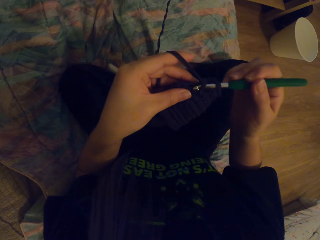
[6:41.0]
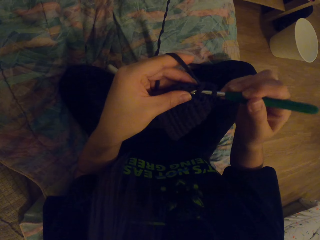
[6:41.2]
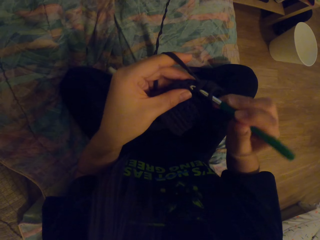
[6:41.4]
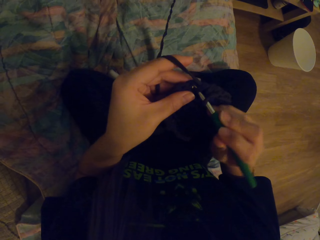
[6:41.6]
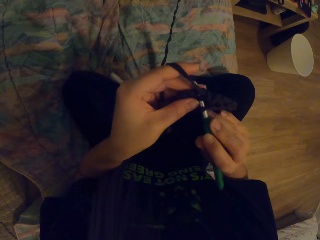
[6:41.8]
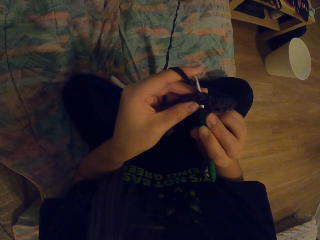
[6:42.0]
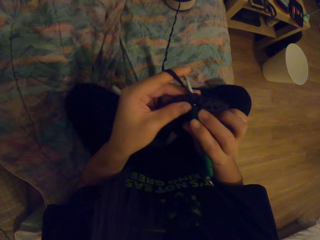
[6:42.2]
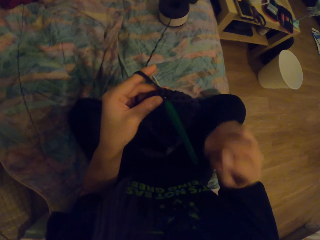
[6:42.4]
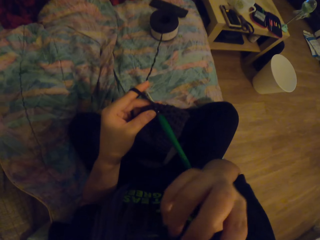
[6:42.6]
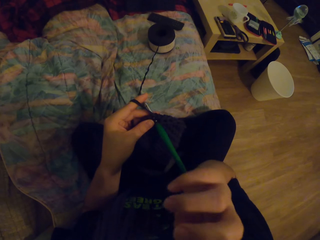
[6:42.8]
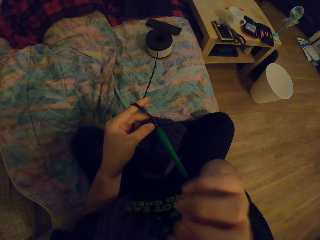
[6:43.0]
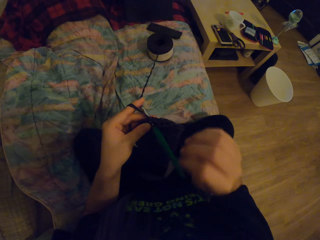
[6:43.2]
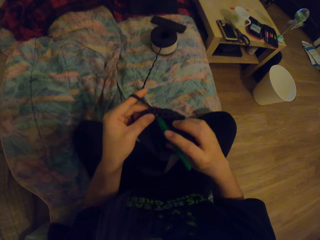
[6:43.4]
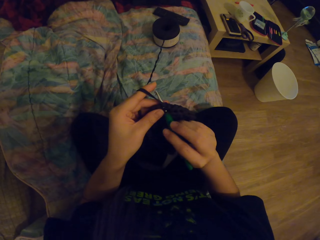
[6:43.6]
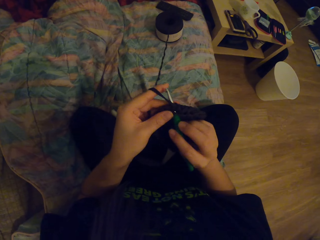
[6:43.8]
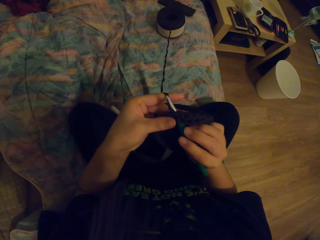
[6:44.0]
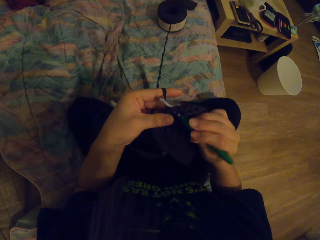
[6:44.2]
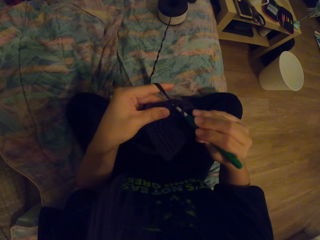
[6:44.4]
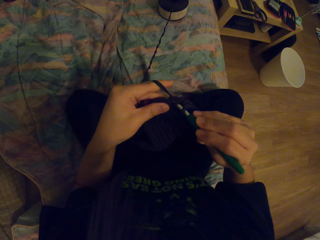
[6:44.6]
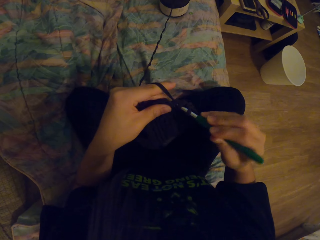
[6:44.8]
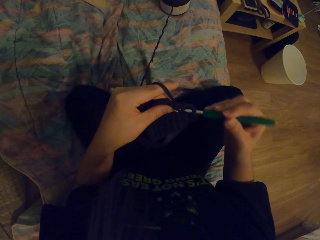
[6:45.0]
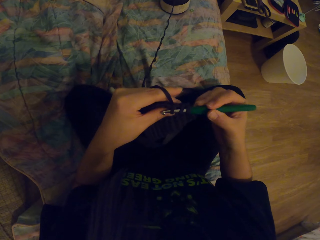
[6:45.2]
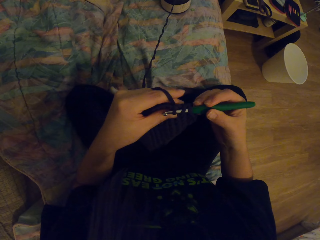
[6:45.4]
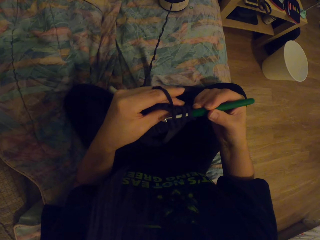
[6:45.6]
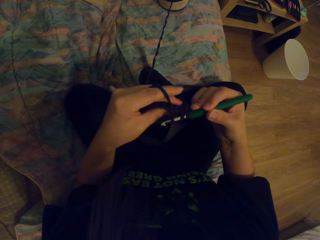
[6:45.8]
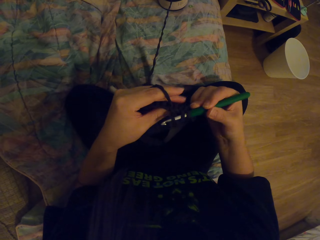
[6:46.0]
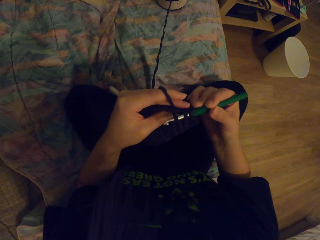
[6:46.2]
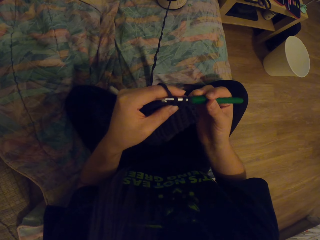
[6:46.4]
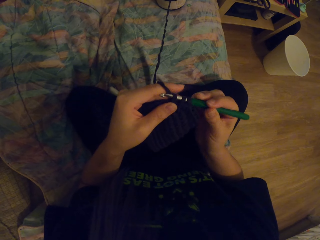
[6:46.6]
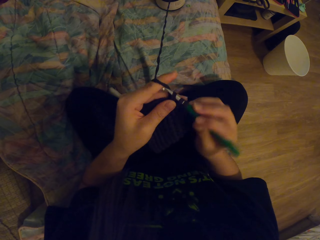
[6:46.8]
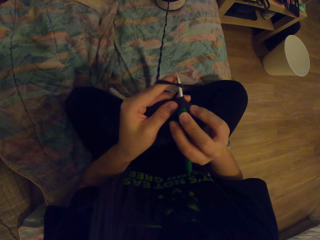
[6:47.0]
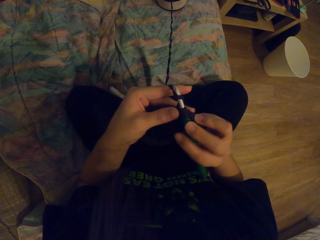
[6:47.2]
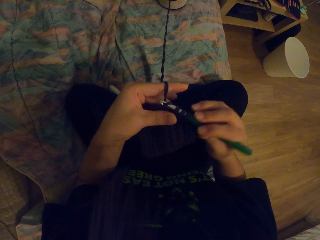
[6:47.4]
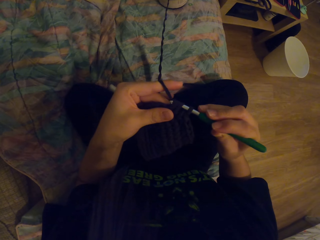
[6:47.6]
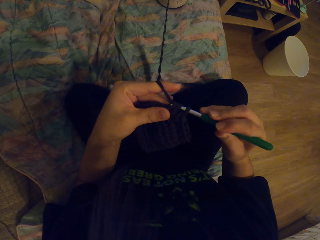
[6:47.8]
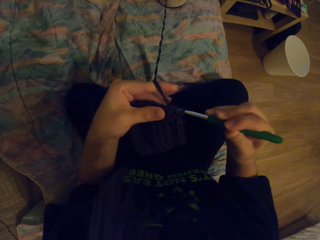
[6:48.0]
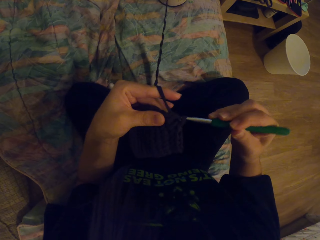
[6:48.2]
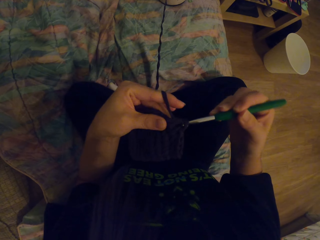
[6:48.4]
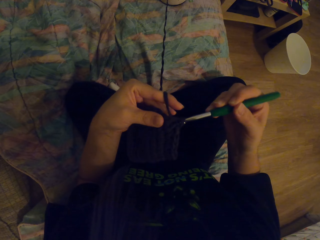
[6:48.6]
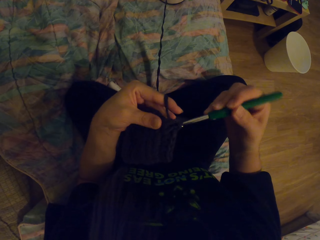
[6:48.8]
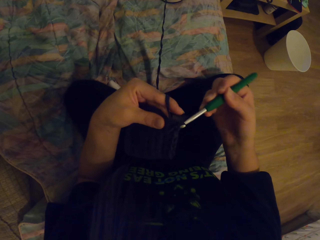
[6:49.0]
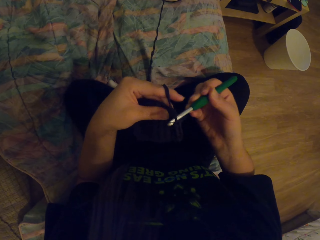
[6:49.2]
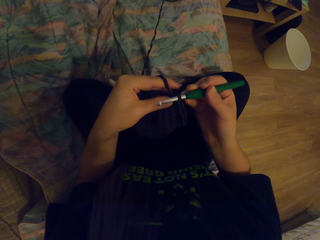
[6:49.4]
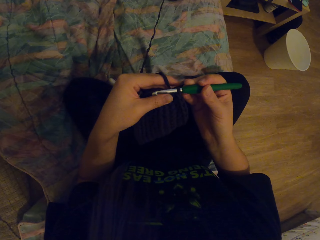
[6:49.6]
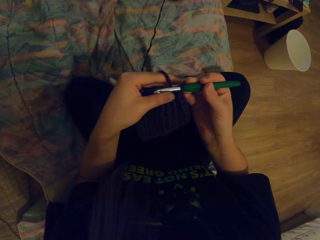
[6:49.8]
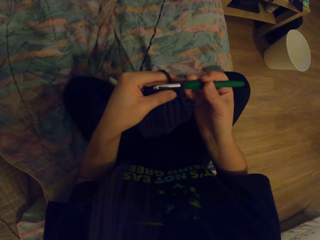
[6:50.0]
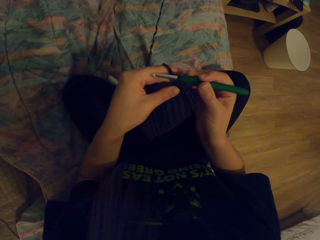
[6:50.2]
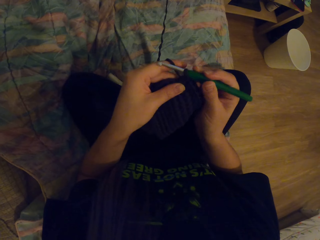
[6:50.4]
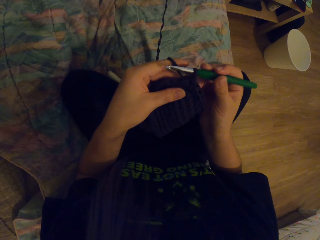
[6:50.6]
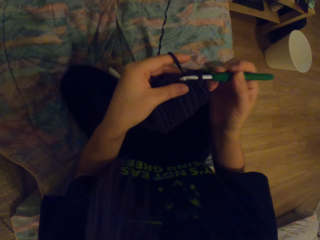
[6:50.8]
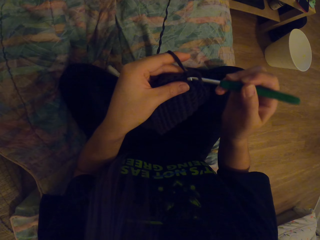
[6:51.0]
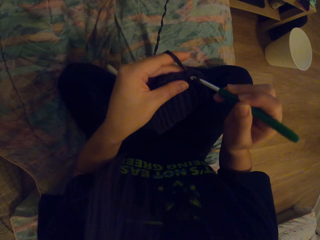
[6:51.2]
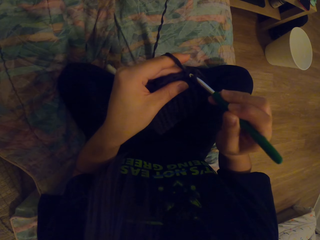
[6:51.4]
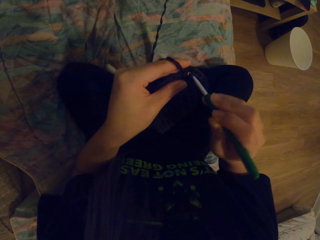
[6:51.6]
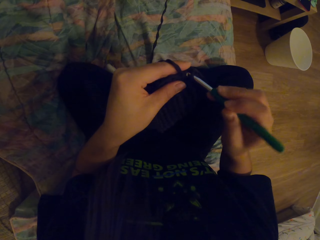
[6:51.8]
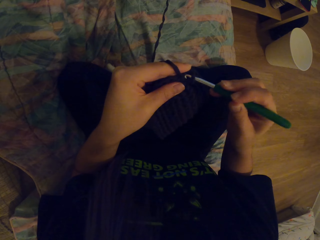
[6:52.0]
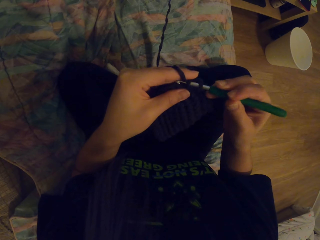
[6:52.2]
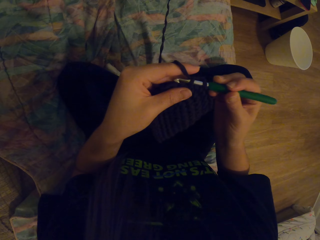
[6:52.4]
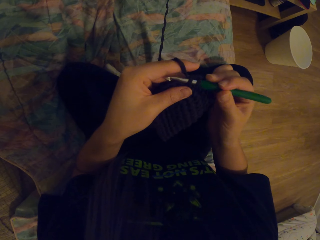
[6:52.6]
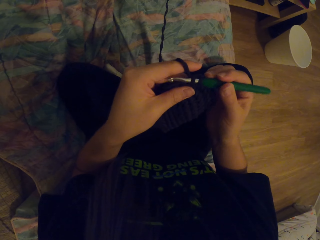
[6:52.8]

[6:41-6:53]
The camera wearer scratches her face with her finger. She holds the hook. She crochets a garment using a yarn and the hook.

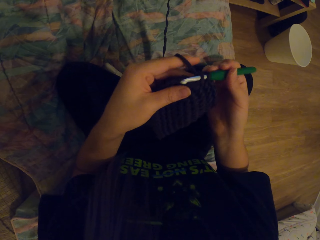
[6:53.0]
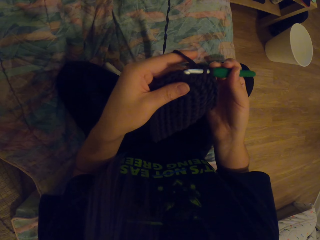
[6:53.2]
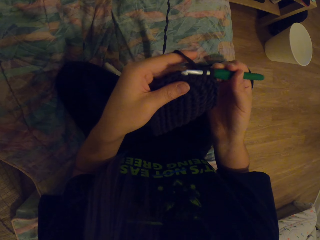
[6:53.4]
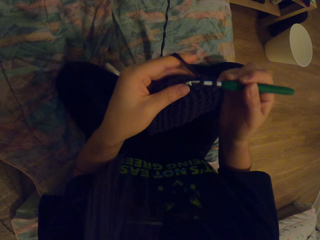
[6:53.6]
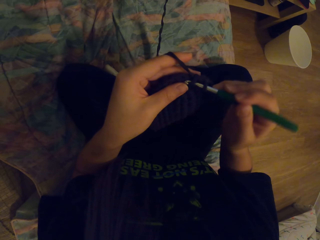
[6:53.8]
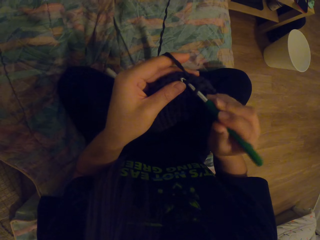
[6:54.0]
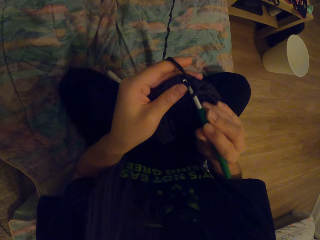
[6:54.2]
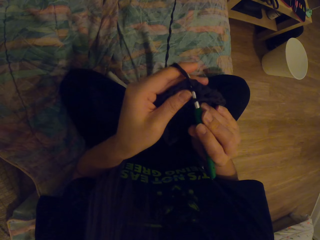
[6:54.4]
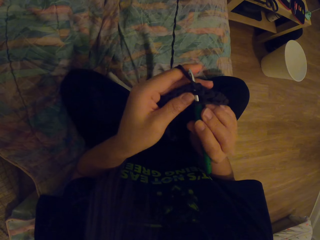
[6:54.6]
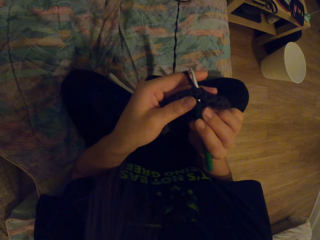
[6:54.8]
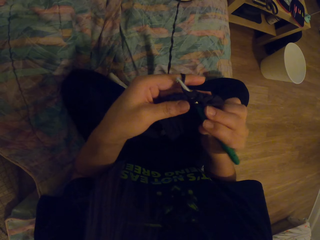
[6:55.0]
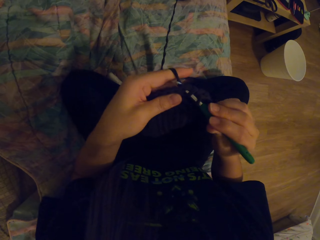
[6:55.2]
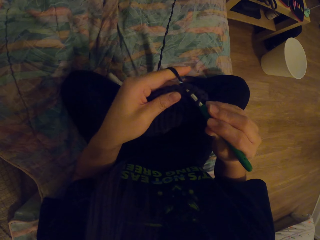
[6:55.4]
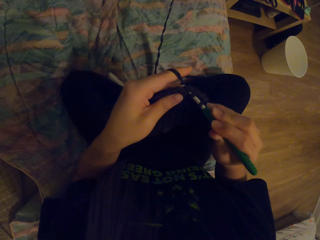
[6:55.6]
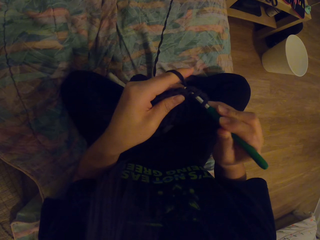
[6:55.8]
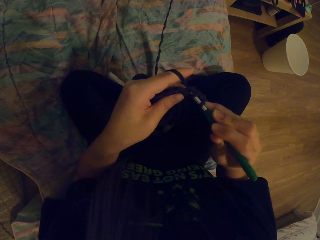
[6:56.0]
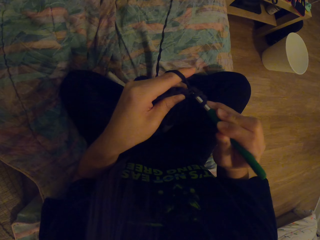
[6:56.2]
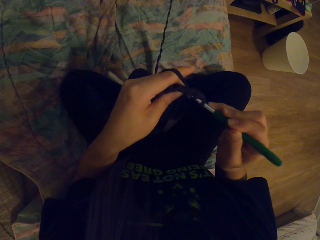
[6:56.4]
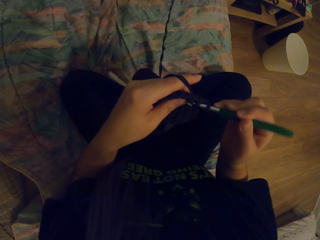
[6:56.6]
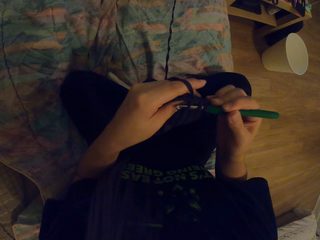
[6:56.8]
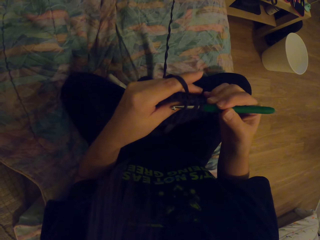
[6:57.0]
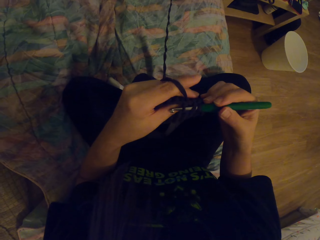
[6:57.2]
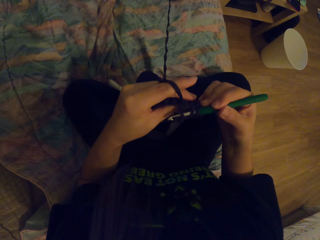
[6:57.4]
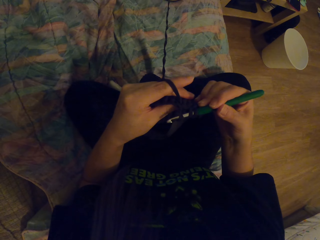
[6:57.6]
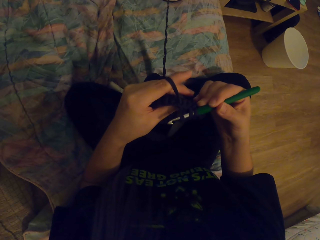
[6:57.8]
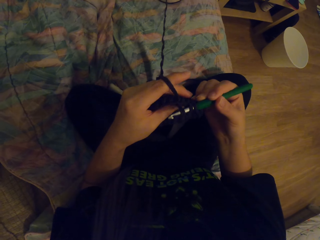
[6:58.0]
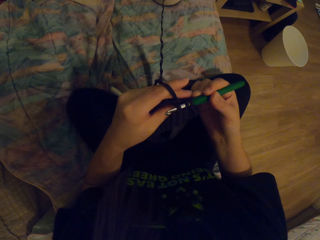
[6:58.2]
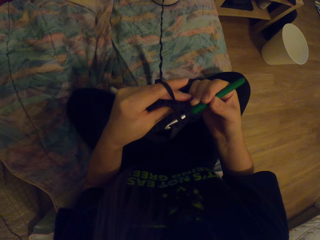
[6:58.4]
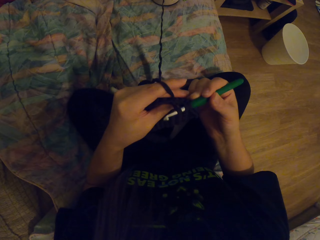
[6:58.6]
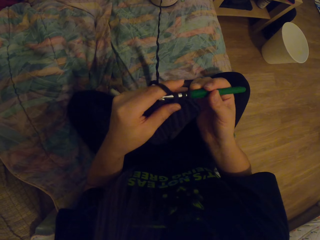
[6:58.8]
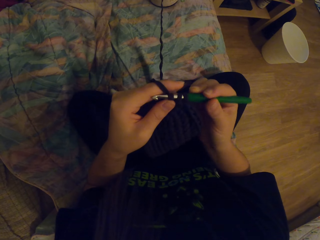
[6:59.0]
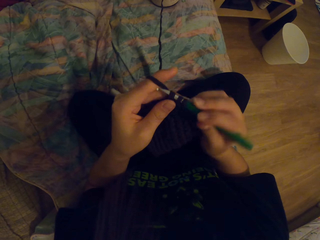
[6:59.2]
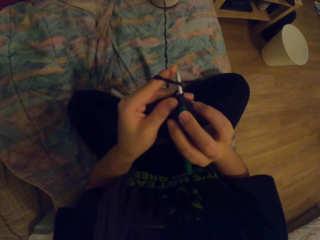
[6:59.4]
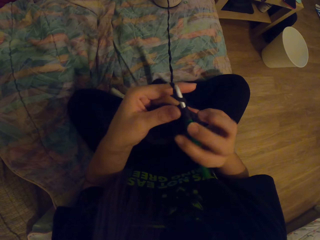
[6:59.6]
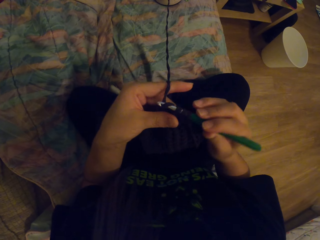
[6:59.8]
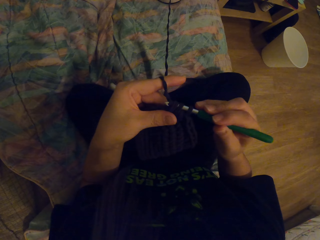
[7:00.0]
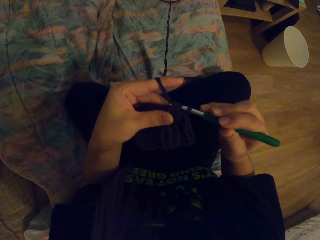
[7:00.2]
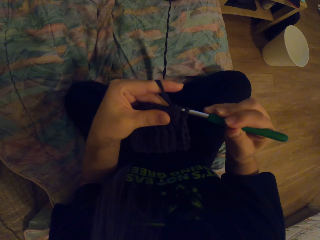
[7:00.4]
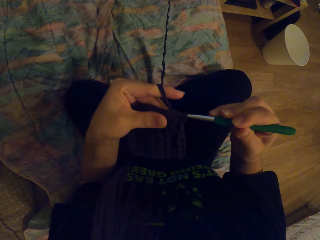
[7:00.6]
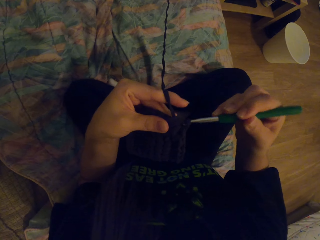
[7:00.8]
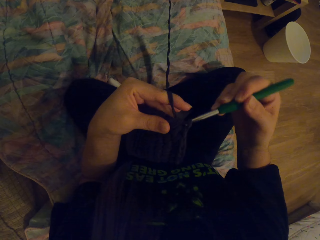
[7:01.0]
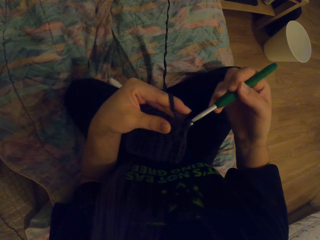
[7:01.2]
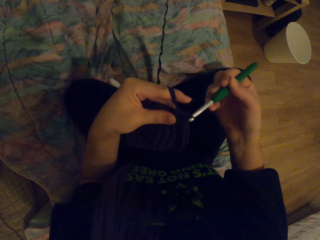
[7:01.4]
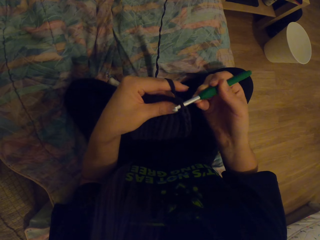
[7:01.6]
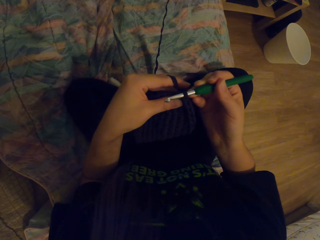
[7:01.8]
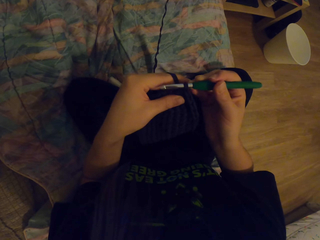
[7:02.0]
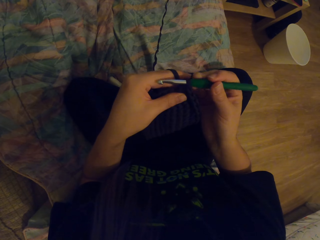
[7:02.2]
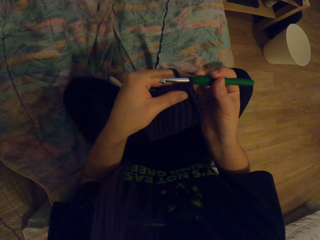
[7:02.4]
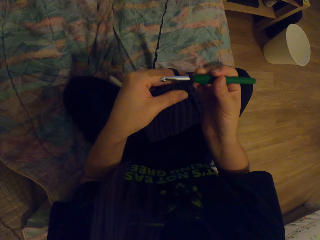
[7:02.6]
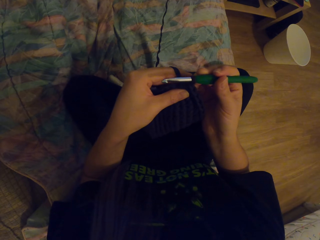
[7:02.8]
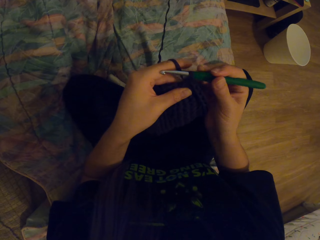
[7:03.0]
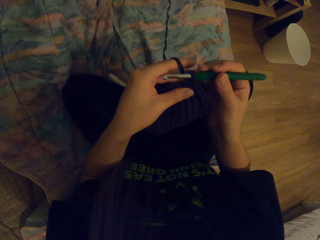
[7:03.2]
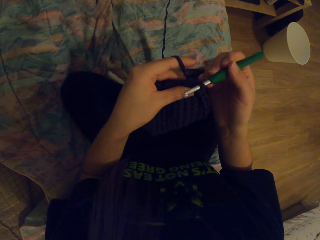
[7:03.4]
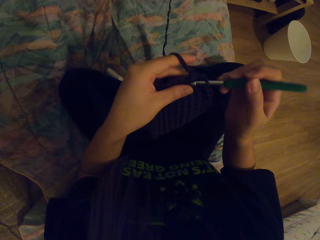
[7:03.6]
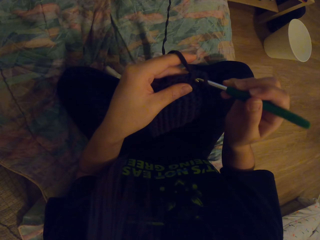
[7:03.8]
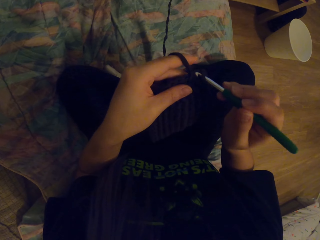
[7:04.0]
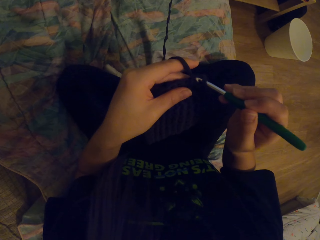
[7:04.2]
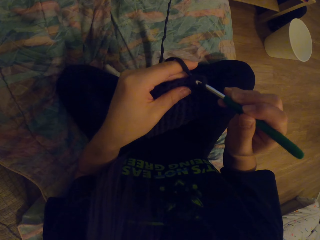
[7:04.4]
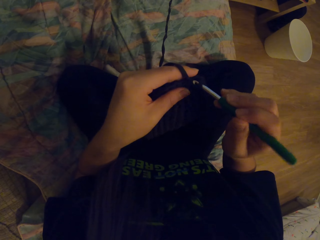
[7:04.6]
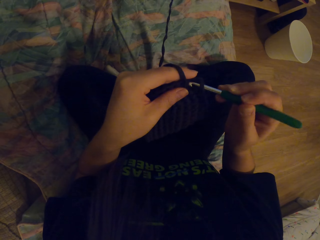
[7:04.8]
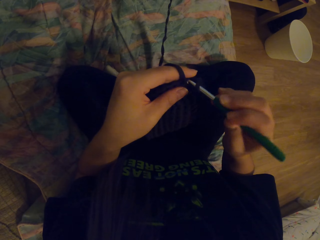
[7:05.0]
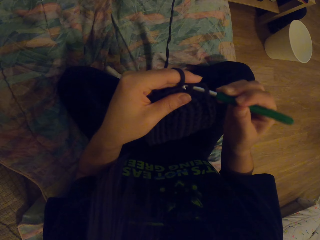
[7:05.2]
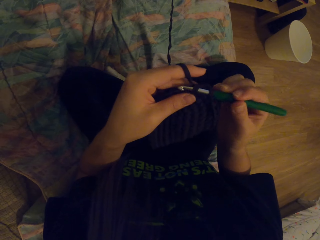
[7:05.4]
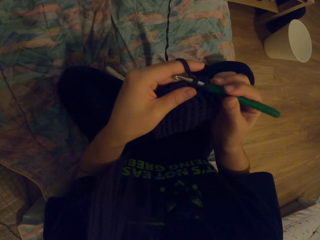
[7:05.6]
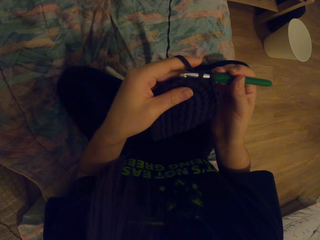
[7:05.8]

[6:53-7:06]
The camera wearer pulls the yarn with the hook. They crochet a garment using the yarn and the hook.
